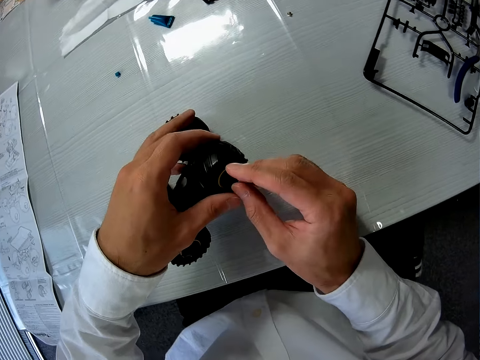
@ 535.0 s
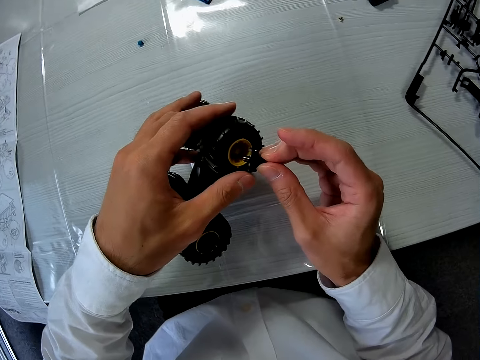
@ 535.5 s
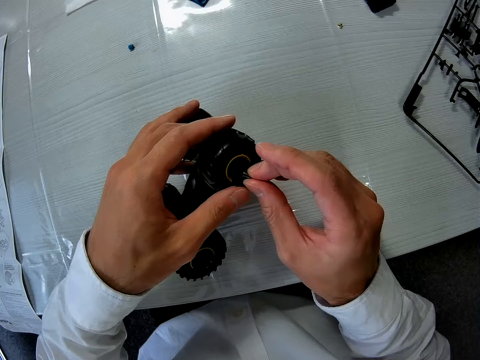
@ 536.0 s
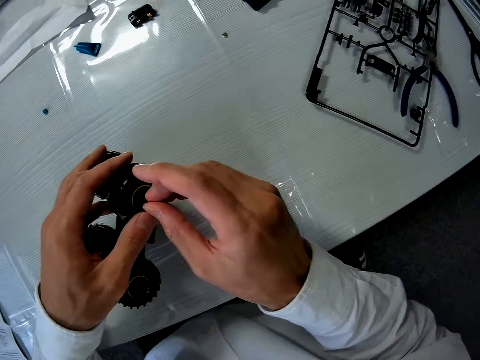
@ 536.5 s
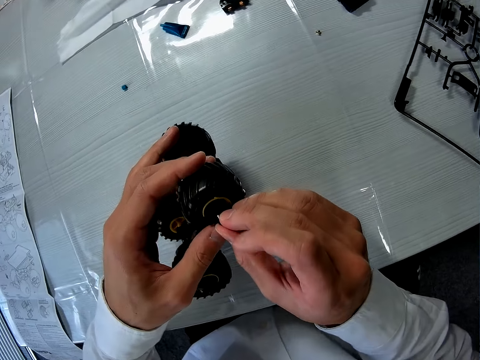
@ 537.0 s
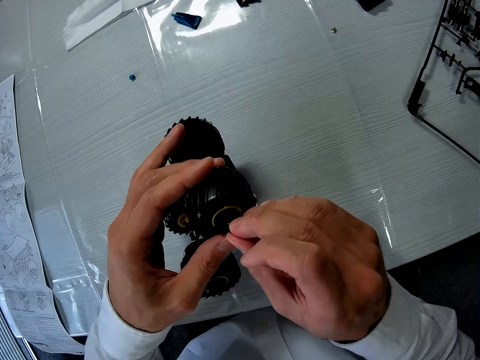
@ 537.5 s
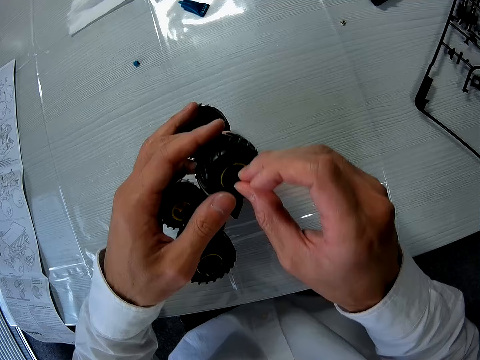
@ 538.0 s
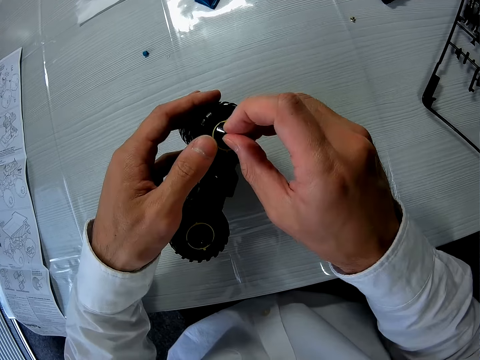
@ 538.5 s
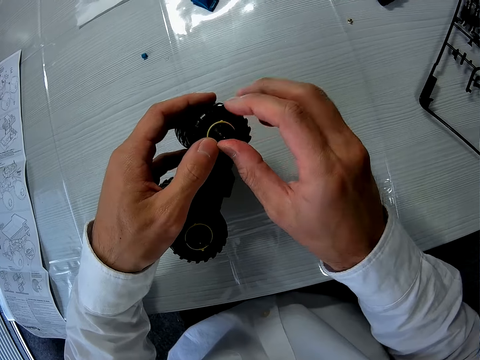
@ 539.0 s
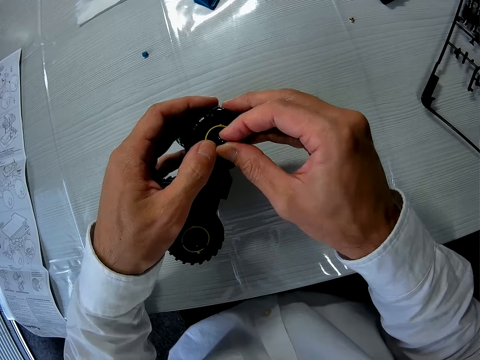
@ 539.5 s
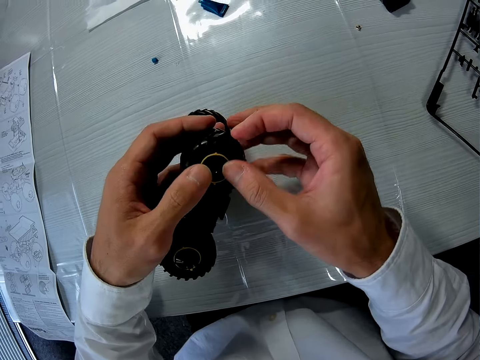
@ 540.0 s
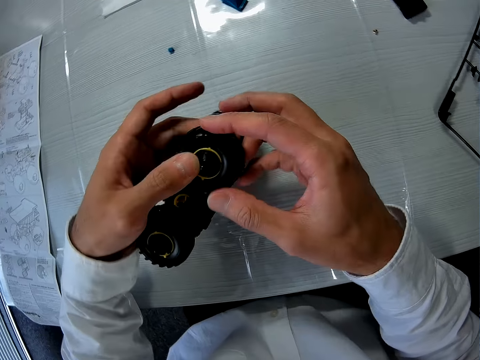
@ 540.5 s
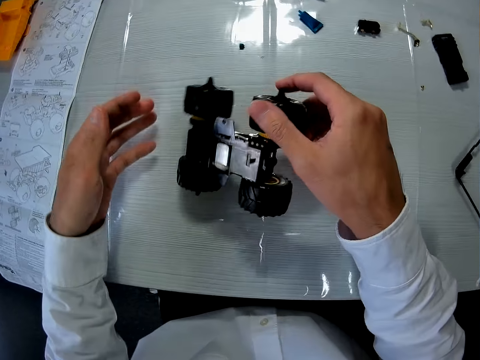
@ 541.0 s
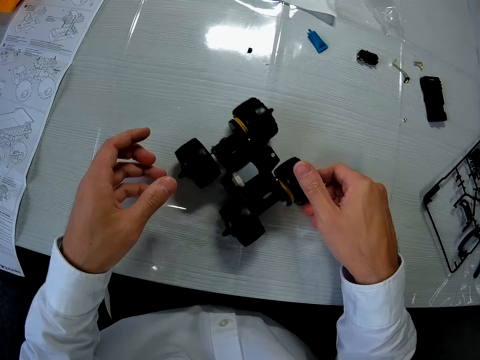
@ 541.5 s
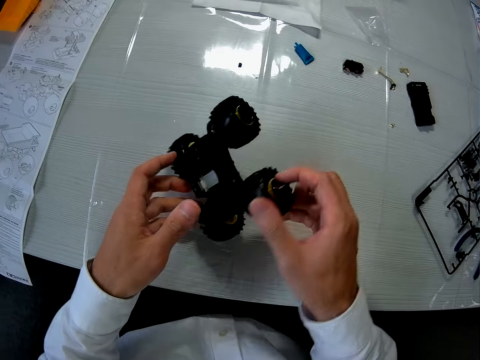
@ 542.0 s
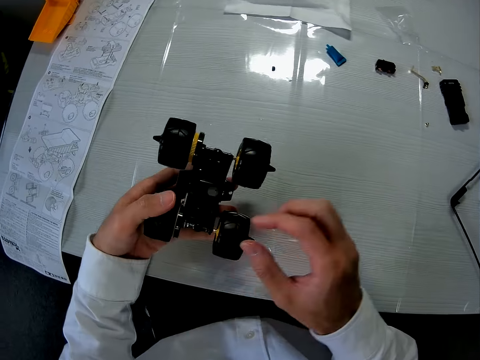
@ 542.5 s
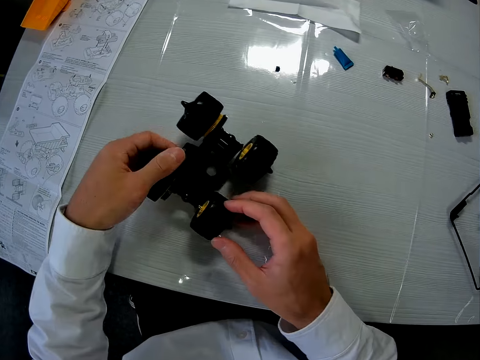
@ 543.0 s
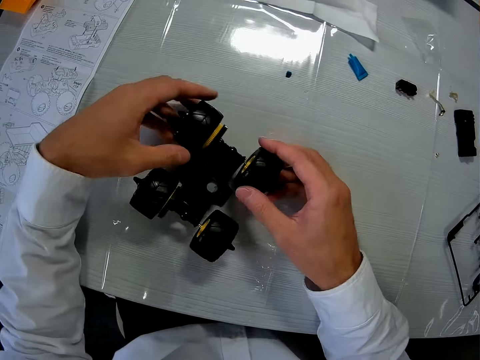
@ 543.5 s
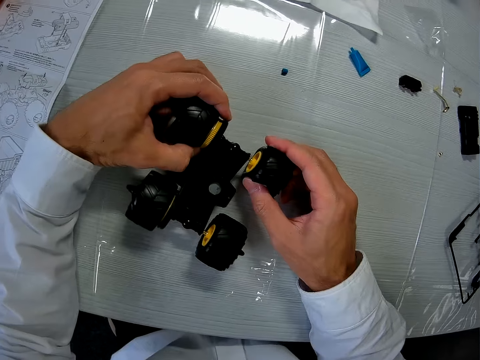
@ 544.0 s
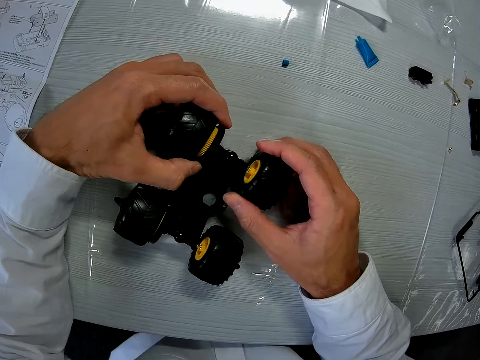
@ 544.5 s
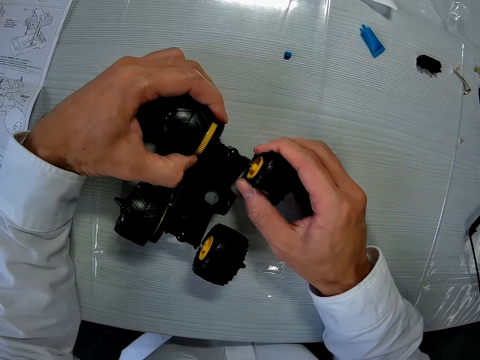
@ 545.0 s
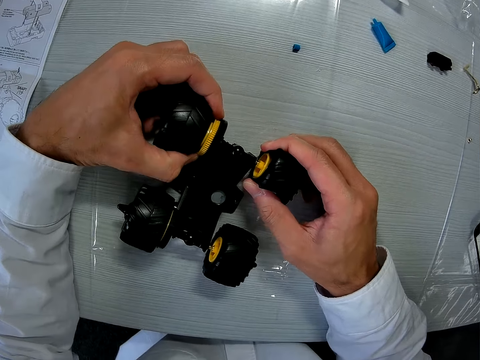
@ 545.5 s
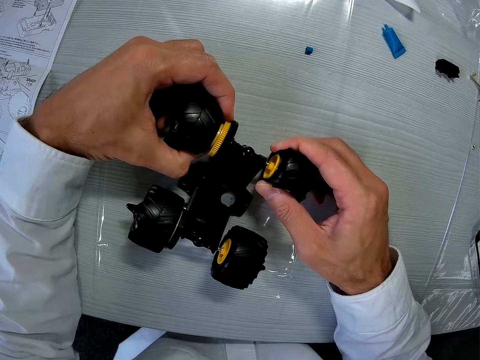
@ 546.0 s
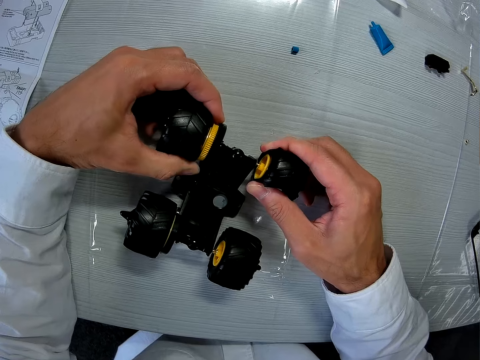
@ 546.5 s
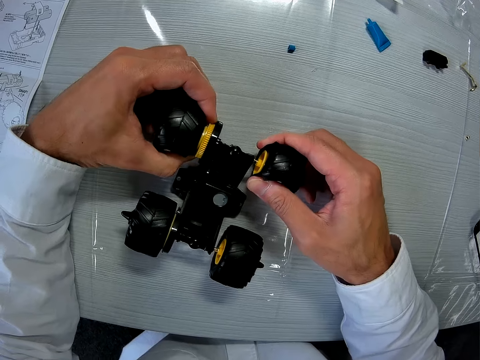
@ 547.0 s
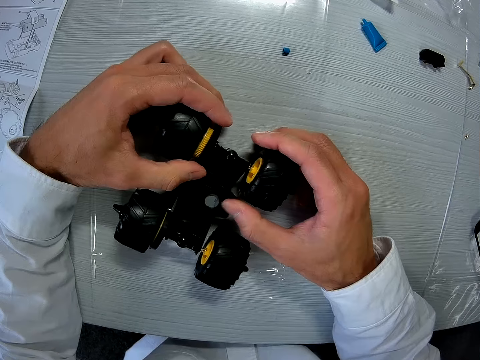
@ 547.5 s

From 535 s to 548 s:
The camera wearer fixes something in the wheel. They turn the toy or car upside down on the table. They lift the car. They drop the toy on the table. They hold the wheels of the toy.

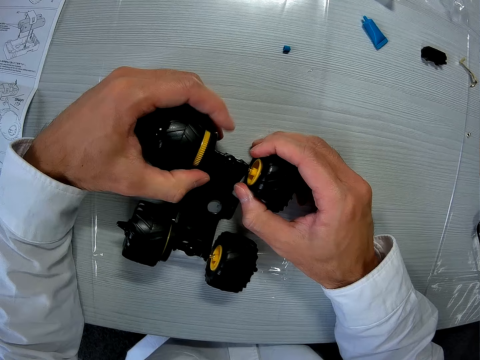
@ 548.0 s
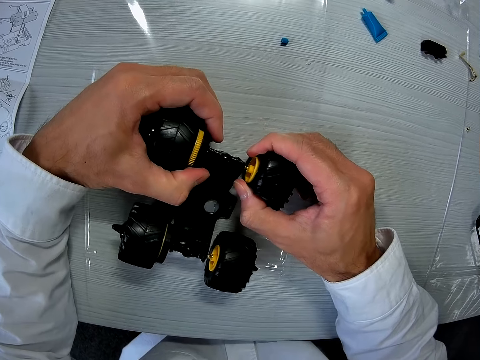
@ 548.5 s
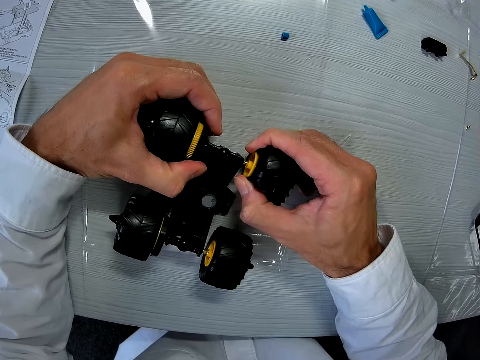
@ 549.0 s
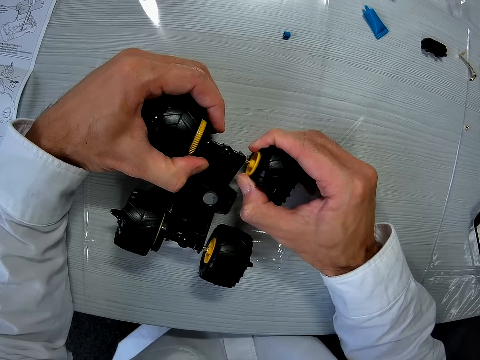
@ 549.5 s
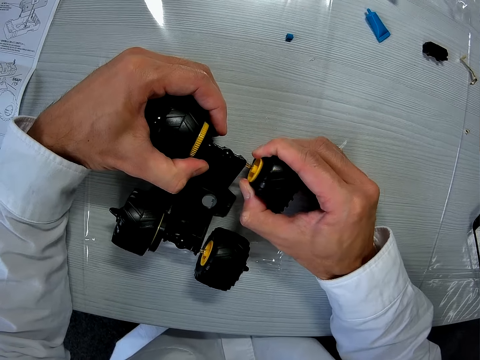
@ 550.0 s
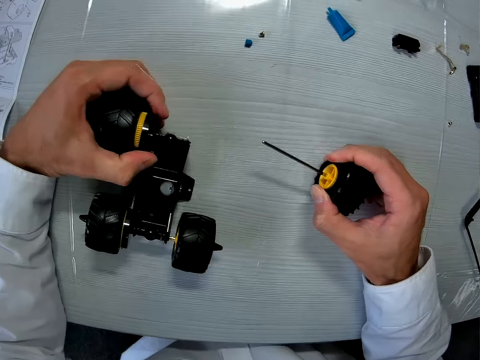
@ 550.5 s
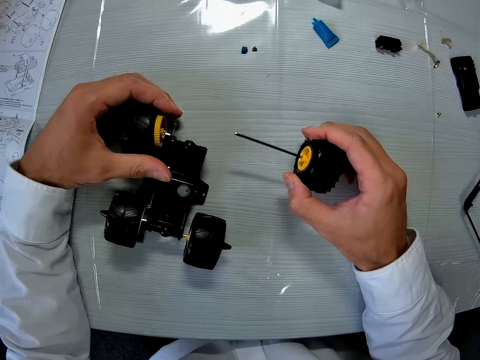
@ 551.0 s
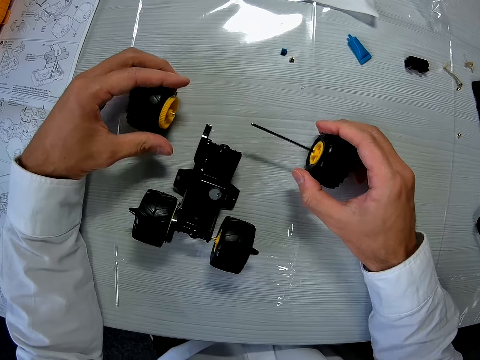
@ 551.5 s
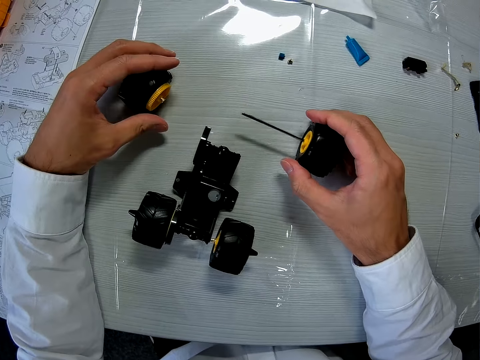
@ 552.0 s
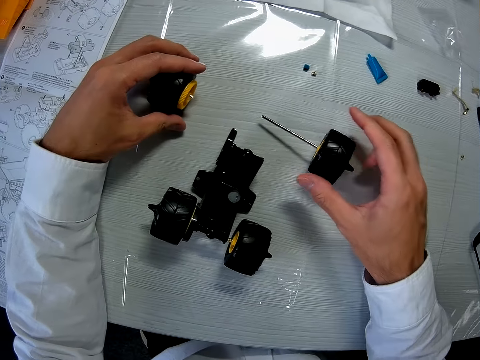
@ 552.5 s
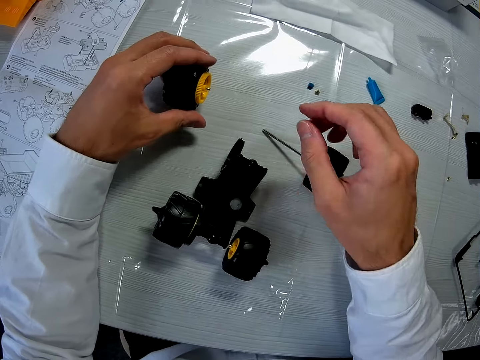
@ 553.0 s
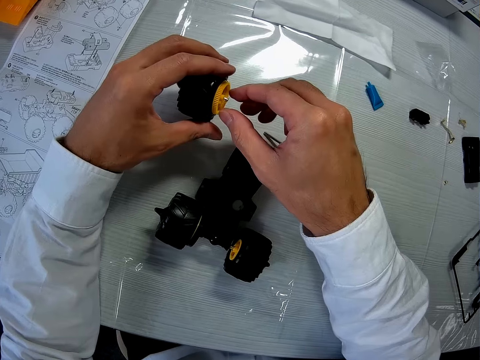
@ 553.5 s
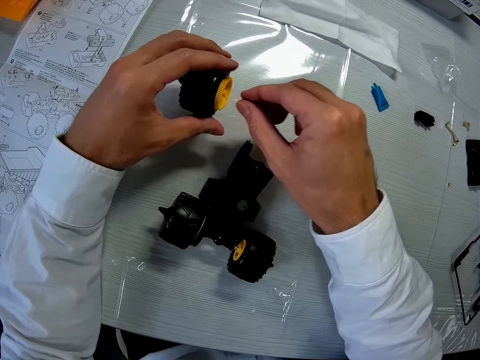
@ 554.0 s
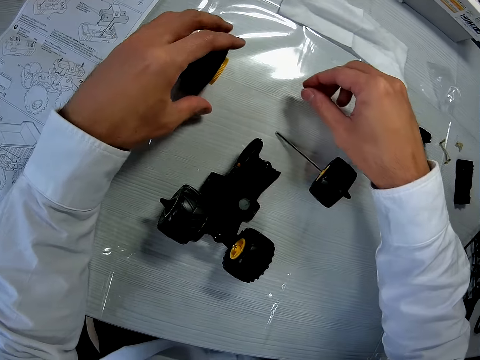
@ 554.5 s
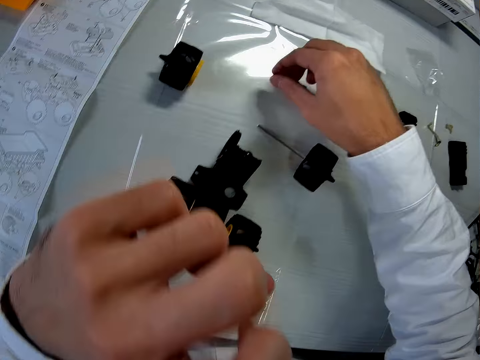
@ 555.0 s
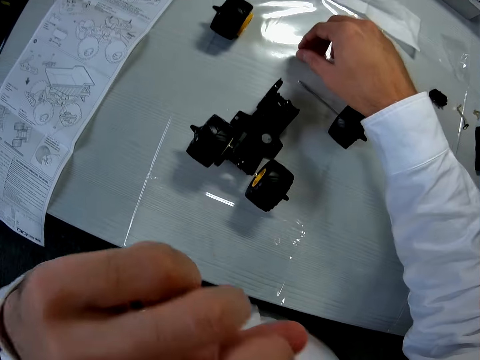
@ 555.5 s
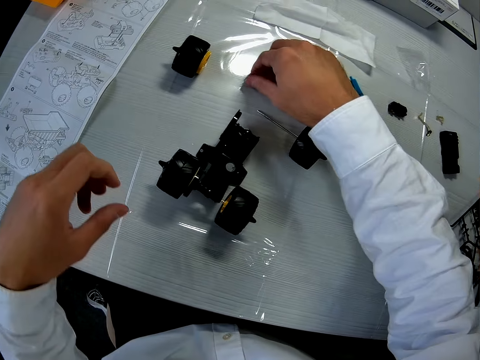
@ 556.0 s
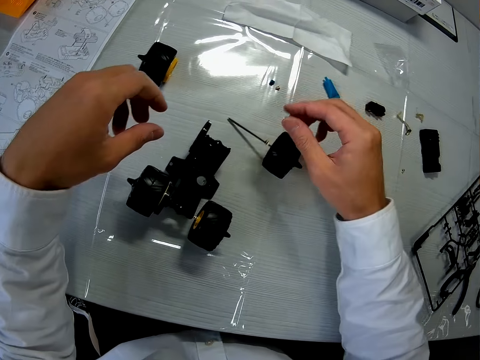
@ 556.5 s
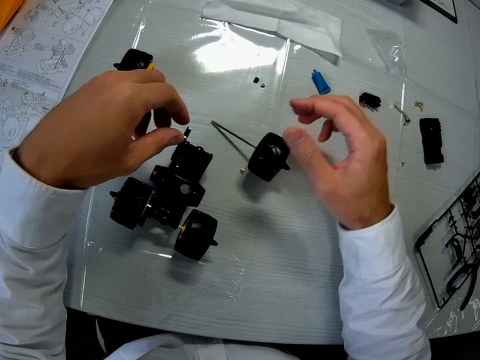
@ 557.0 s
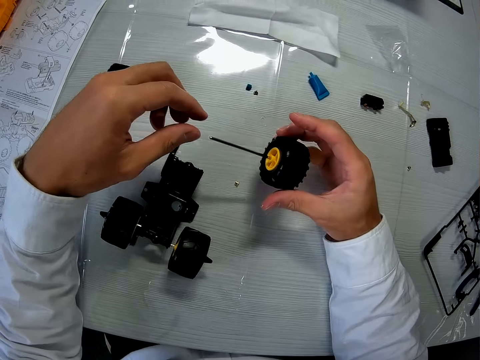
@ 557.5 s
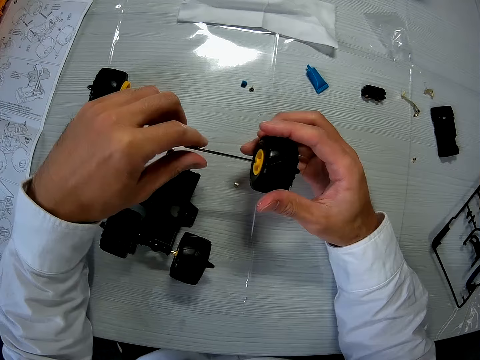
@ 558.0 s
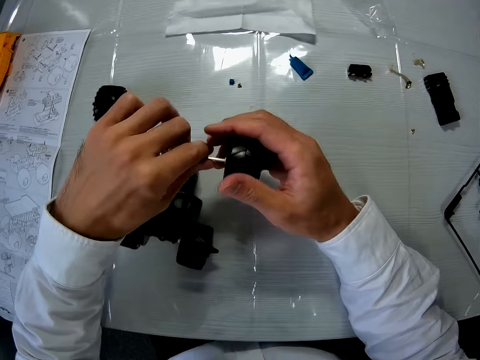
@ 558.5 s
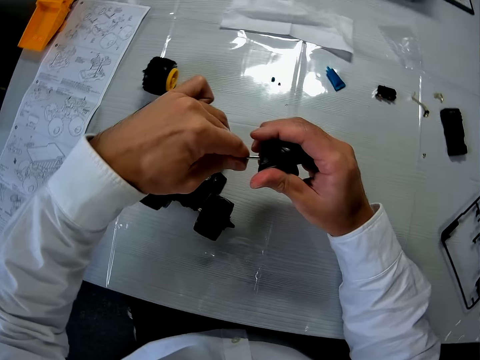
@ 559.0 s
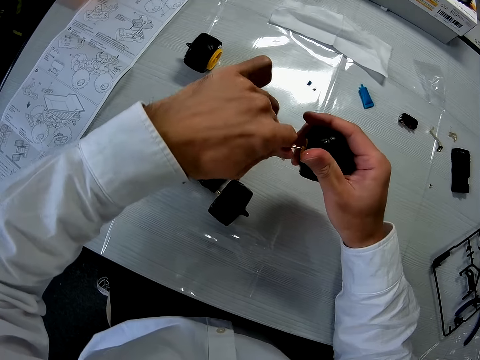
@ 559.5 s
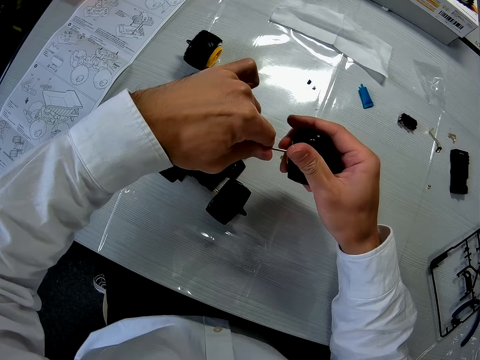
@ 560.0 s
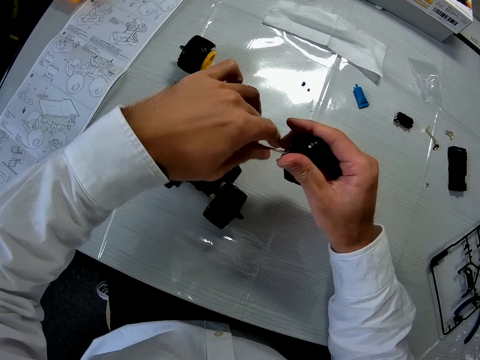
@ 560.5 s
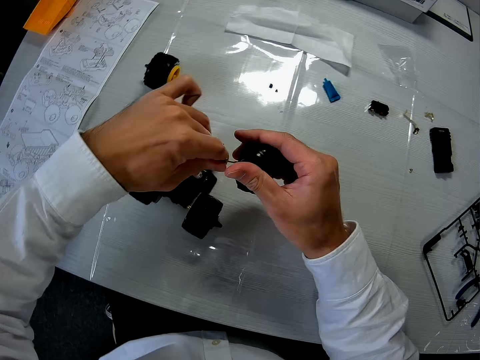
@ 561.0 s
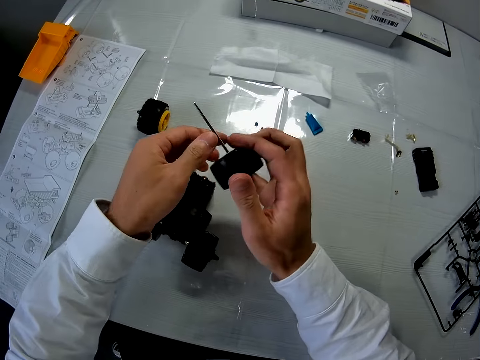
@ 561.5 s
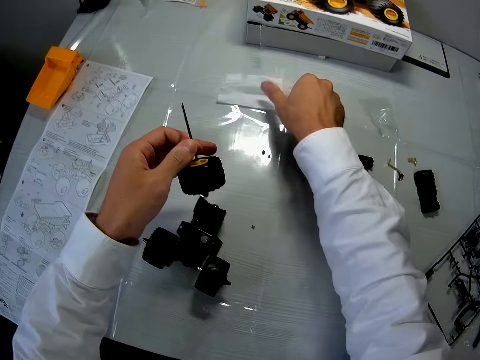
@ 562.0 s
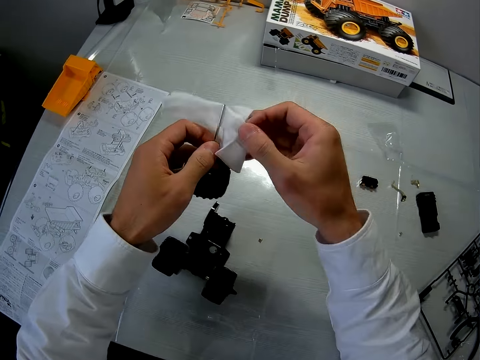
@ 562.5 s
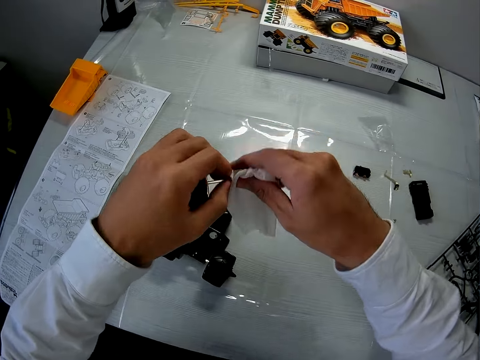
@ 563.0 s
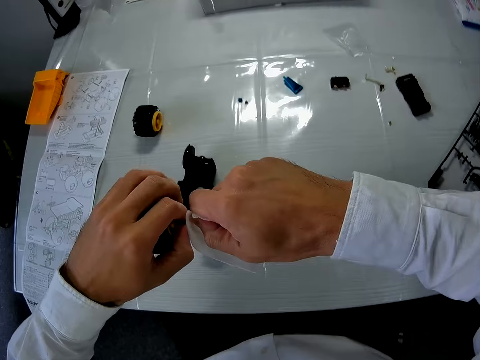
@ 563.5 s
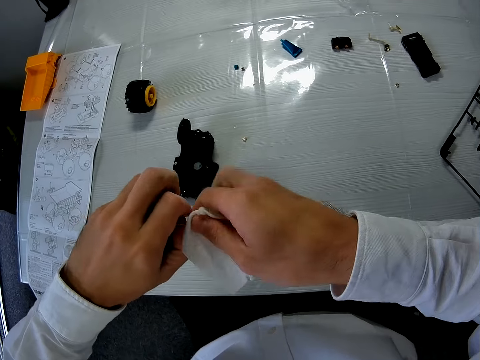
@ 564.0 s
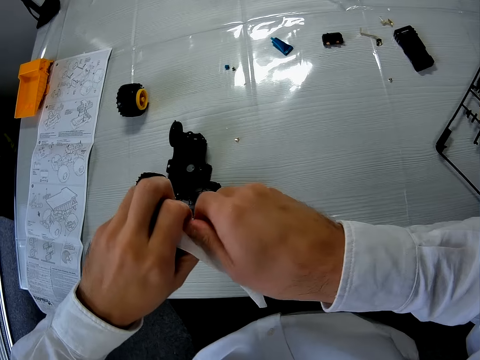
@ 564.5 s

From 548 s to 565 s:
The camera wearer pulls out two tires or wheels of the toy. He holds the wheel. He holds the other wheel. He places the wheels on the table. He lifts the wheel on the table. He pulls out a washer from the tire. He drops both the tire and the washer on the table. He lifts his hand. He drops the metal washer on the table. He picks up the tire with a metal rod in it. He tries pulling out the metal rod from the tire using his hand. He picks up a handkerchief from the table. He tries pulling out the metal rod from the tire using the handkerchief.
